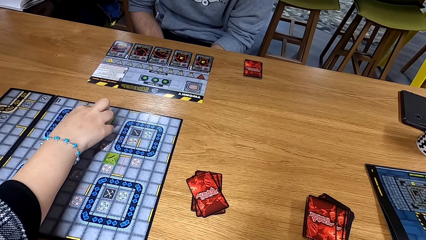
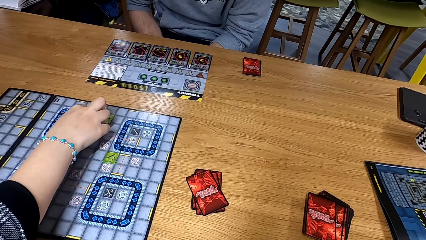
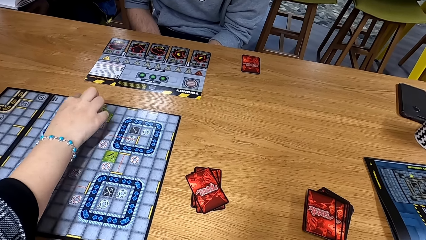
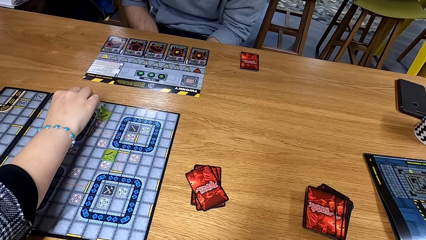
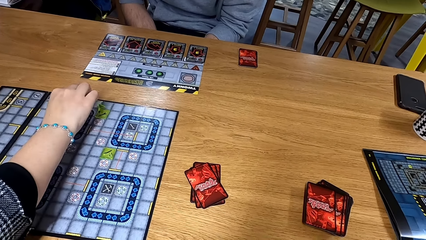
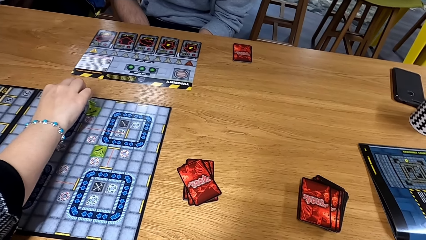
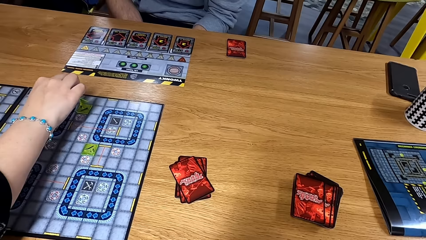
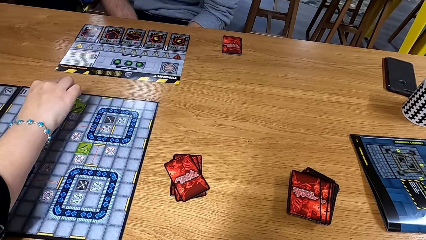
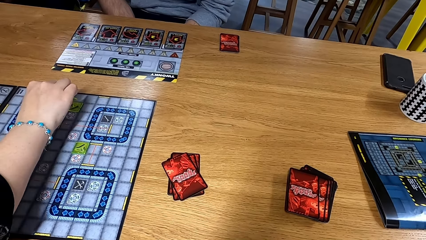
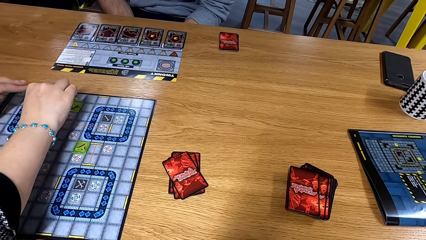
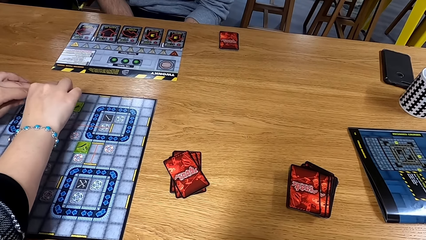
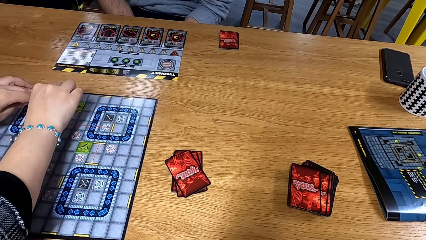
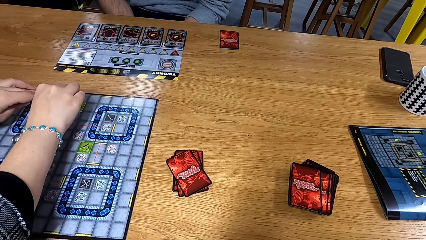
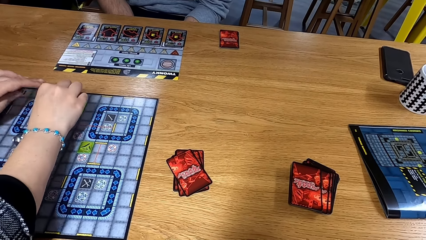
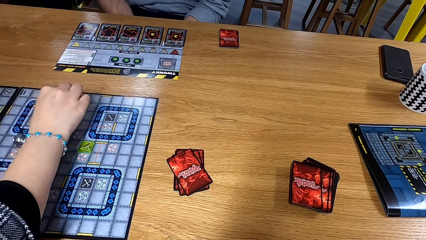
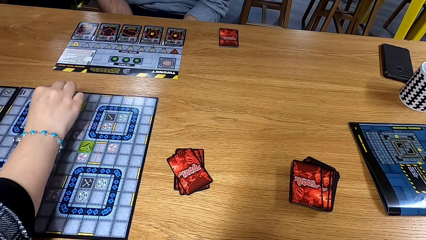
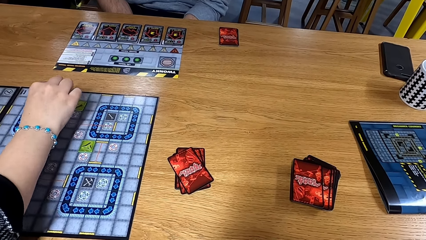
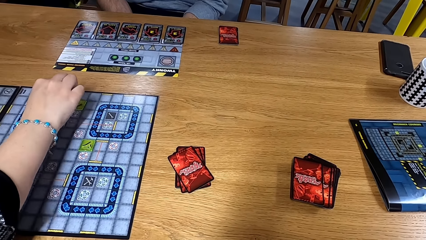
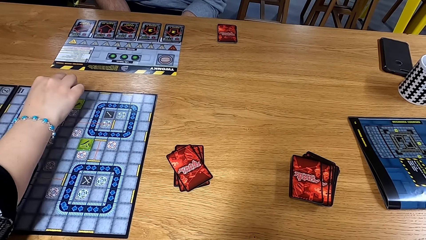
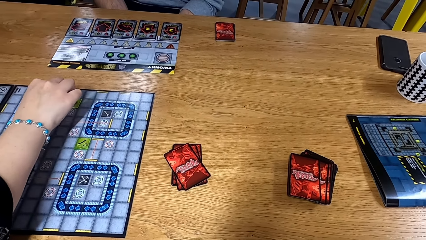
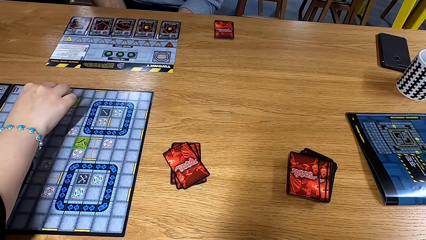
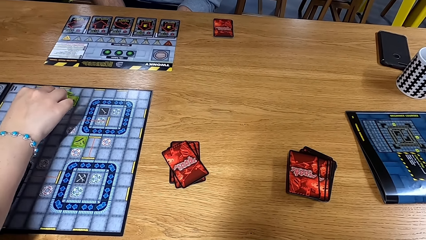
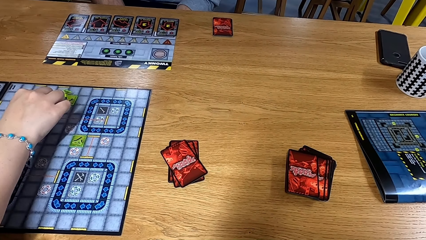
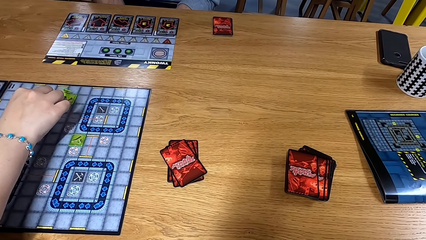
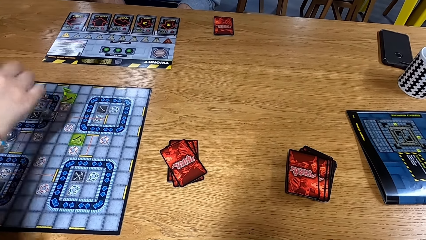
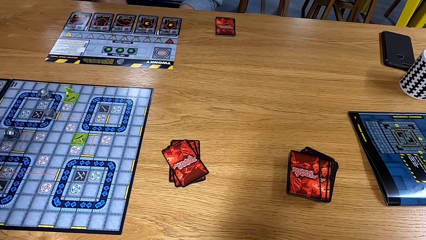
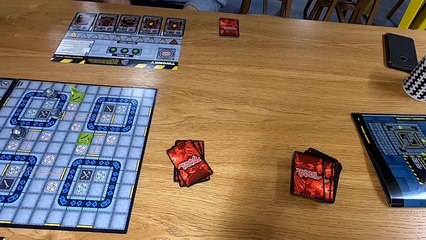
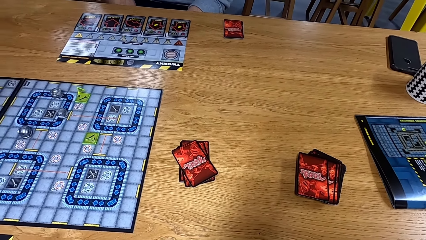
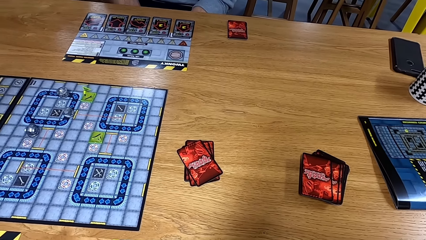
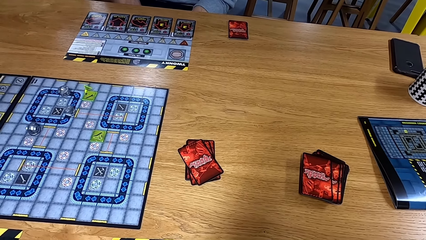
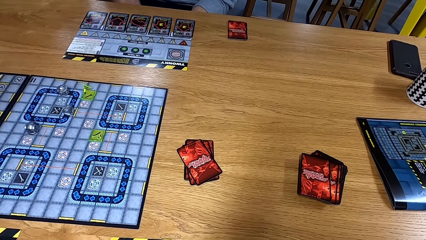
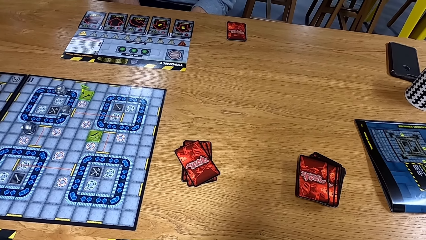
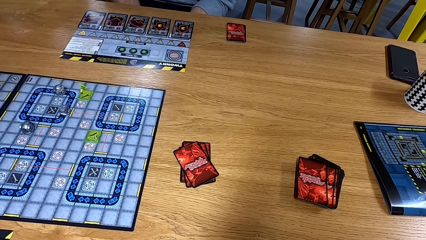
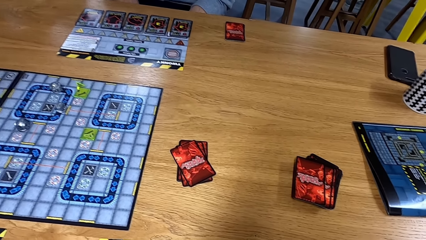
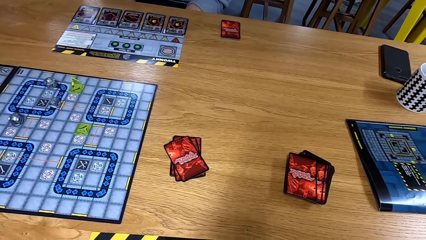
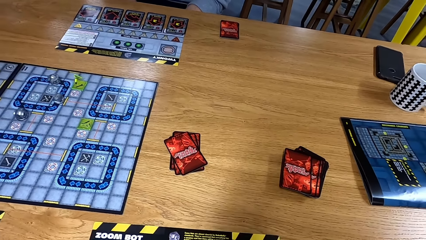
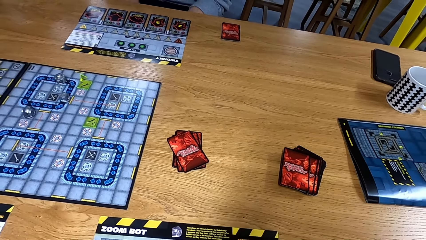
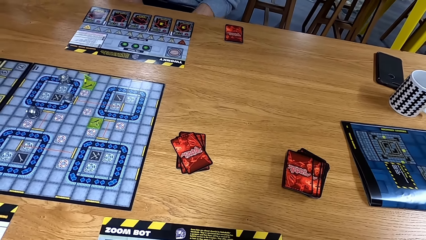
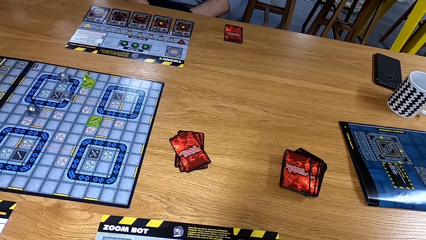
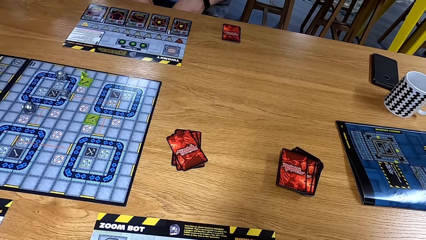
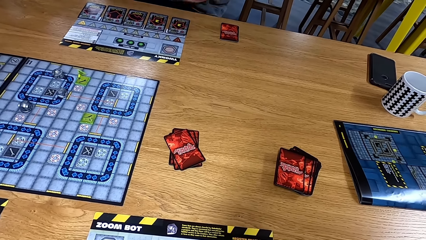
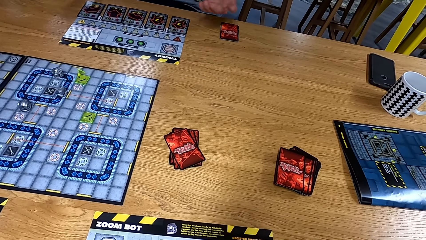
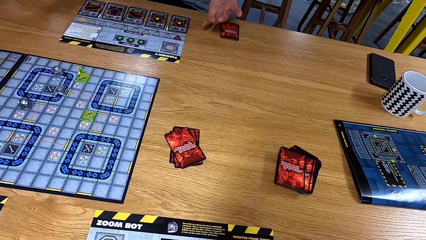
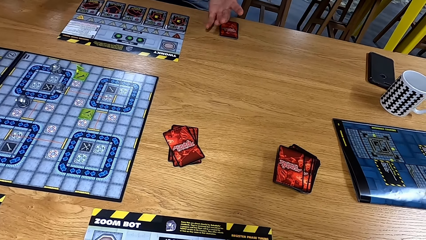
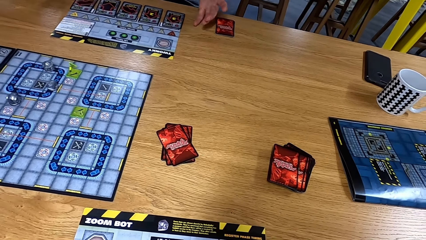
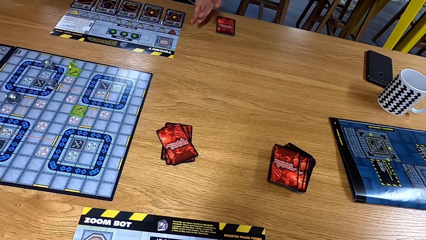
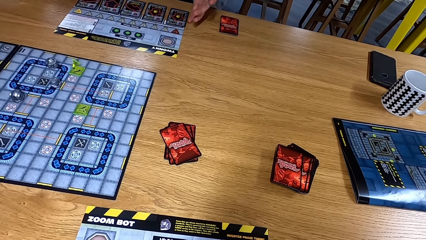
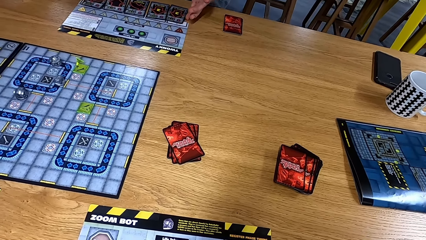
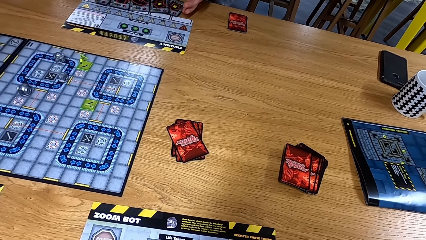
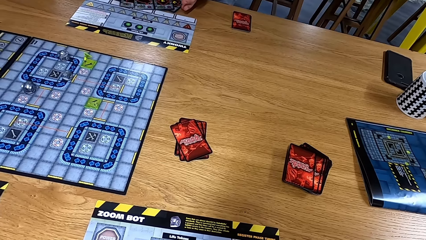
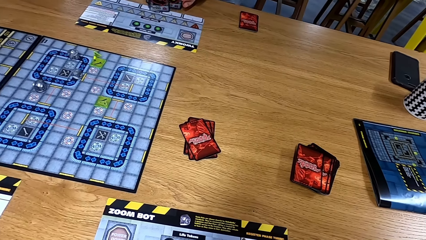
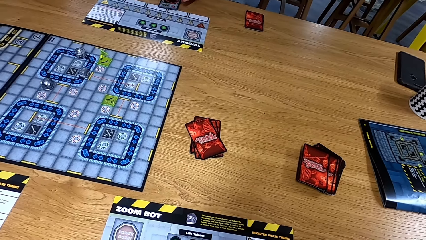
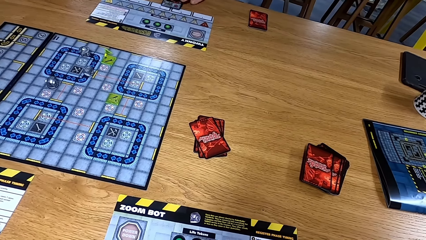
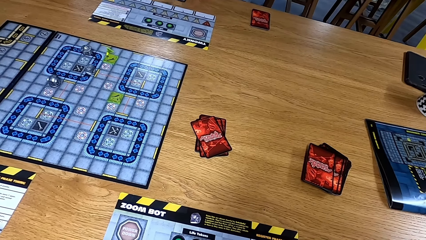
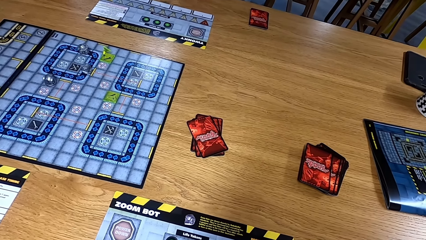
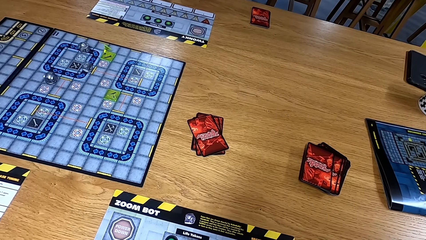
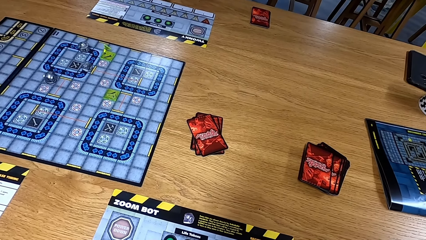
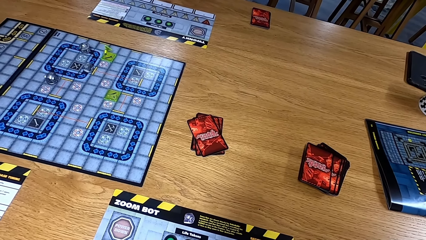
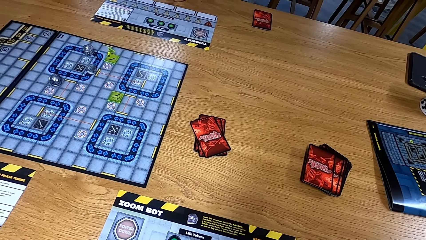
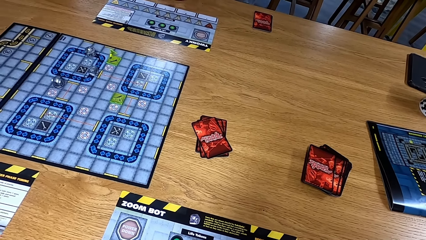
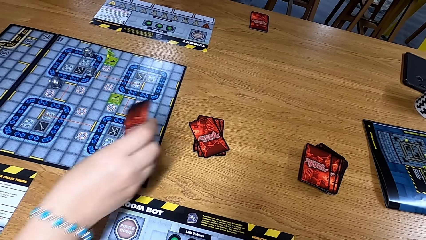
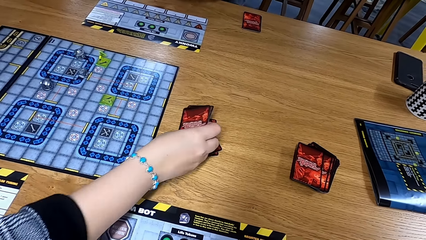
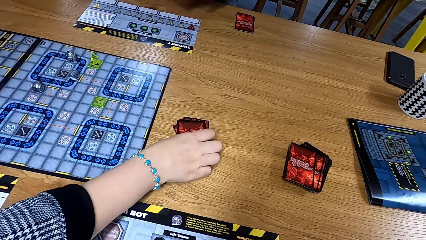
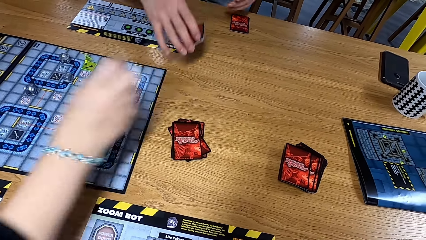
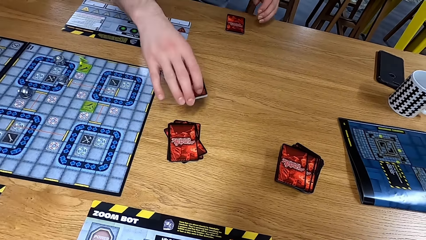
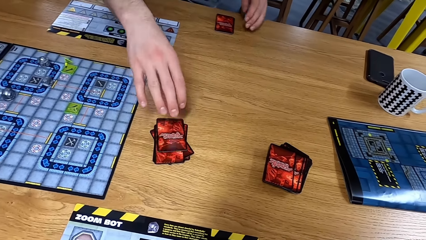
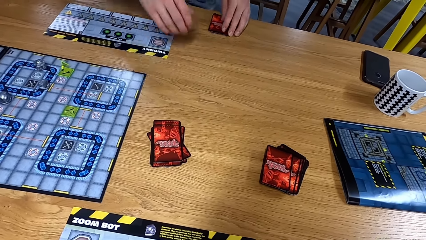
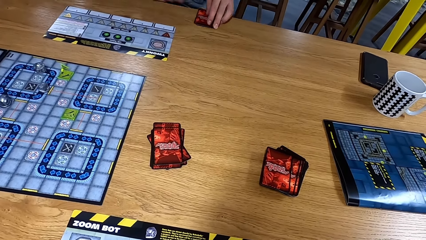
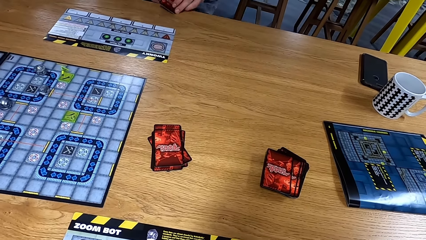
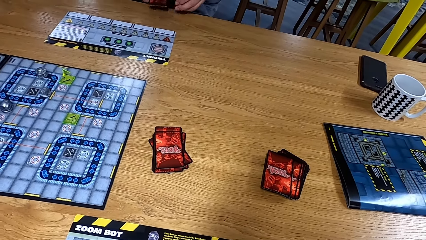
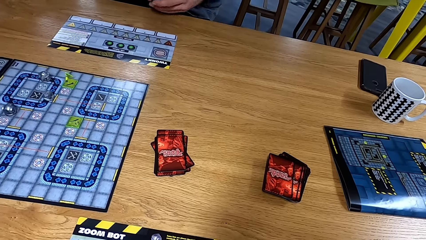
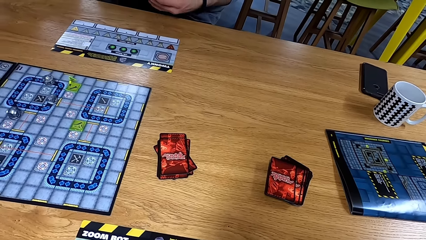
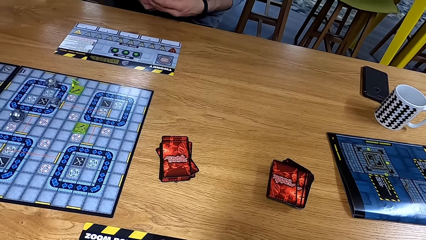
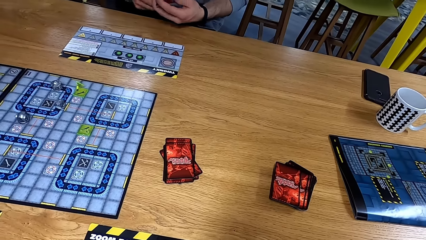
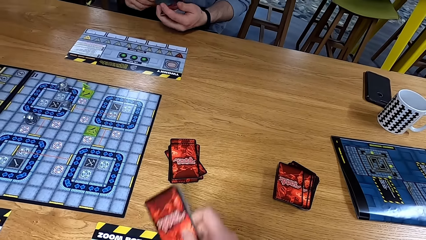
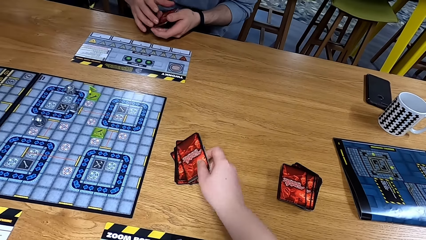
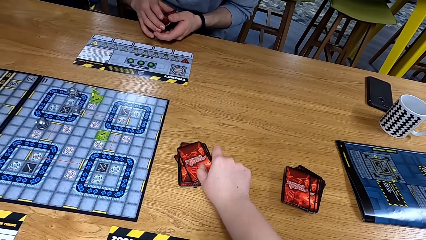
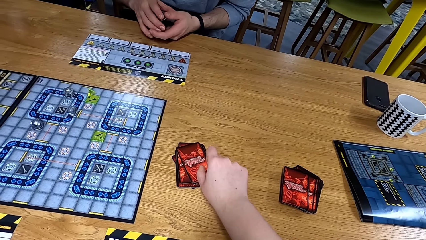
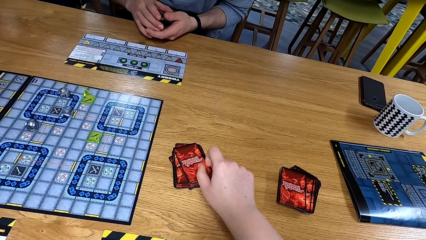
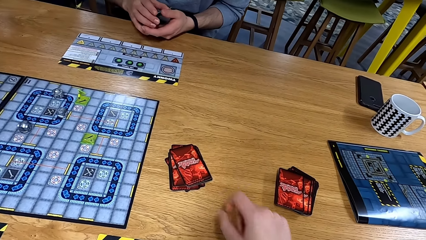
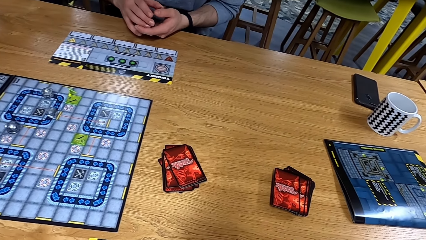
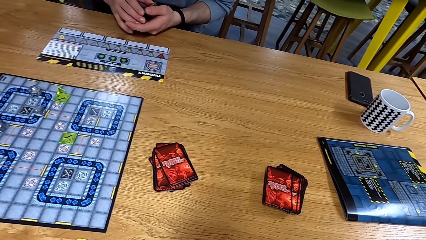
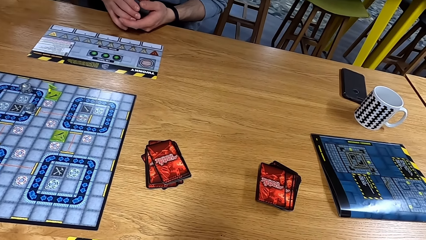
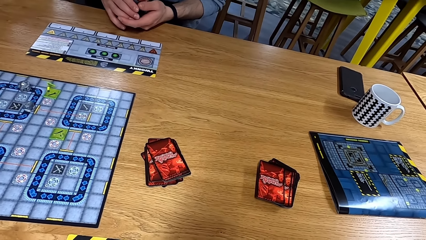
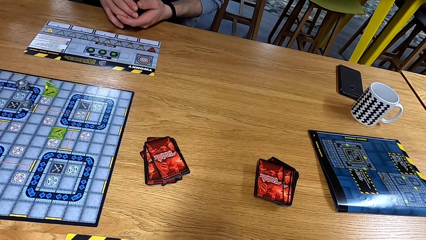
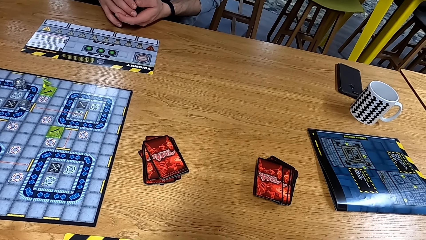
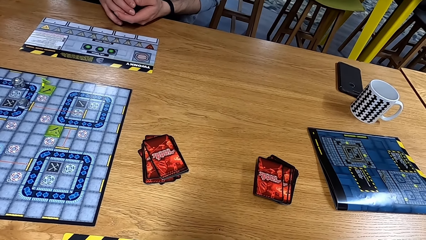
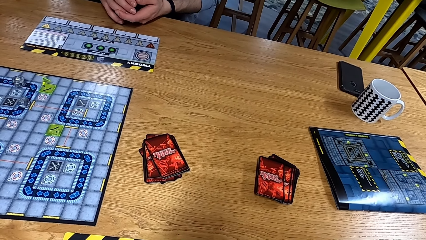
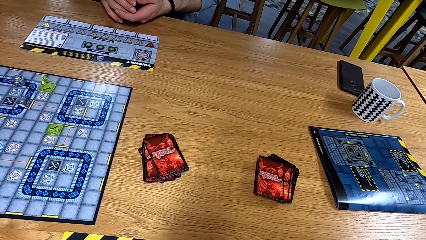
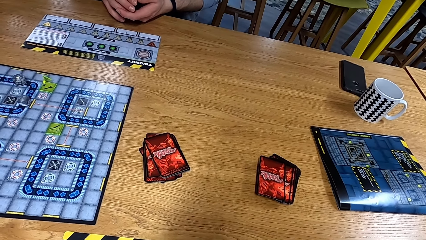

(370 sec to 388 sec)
A man moves cards and picks up his cards. Another man puts cards on the table. The first man puts the cards on the table and moves the cards. The camera wearer puts cards on the table.
